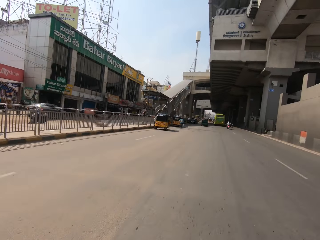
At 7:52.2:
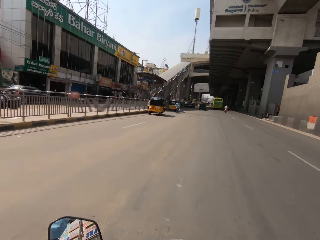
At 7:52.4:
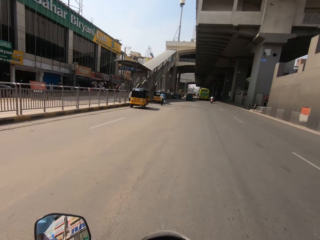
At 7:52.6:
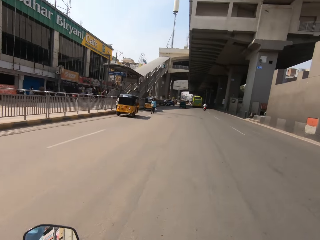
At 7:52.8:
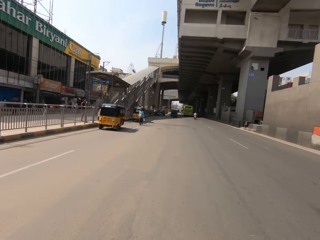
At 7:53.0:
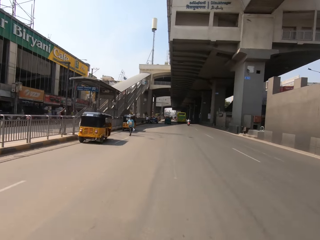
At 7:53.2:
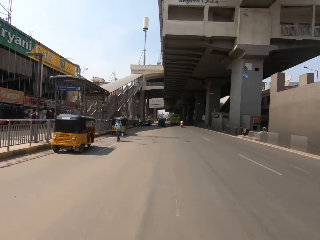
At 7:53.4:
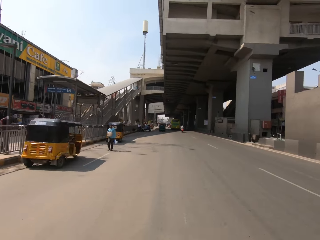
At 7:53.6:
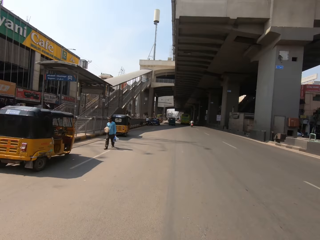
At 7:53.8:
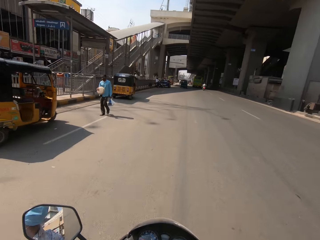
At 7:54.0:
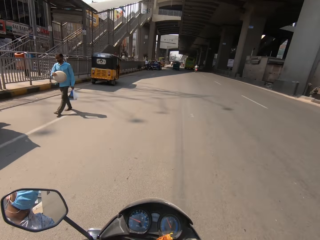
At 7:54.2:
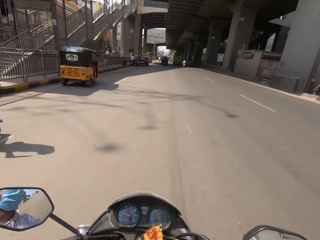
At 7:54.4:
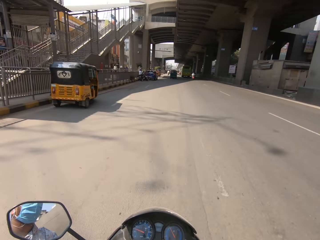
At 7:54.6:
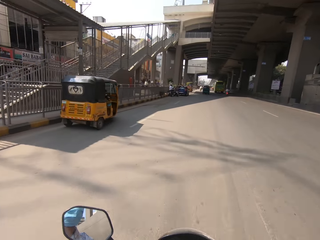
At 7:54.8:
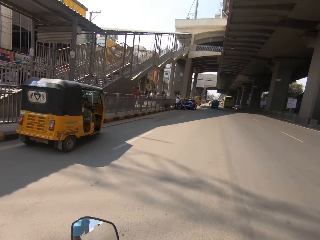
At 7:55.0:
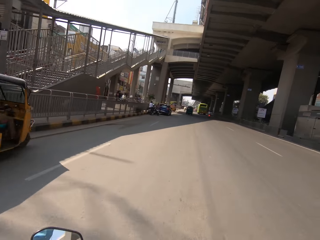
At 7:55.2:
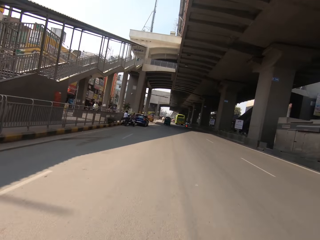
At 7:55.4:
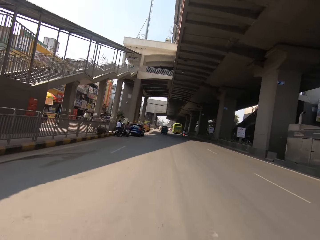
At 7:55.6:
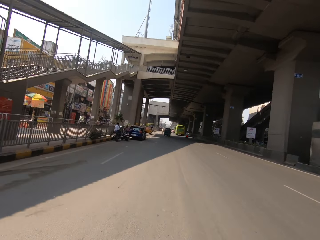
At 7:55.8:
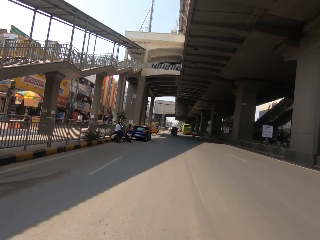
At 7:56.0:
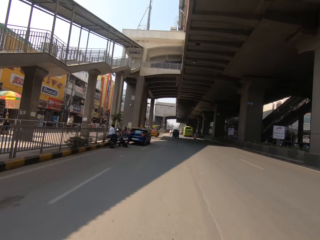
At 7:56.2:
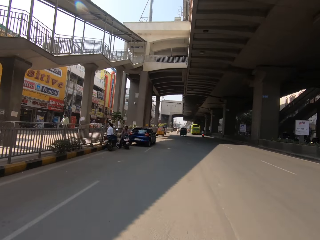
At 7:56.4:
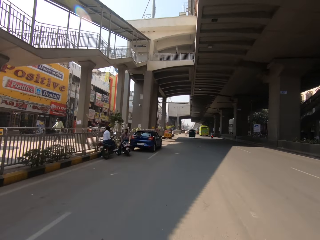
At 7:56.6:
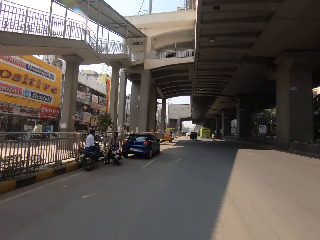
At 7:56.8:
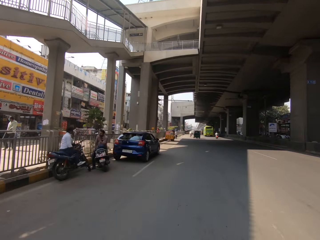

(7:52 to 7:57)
The camera wearer rides a motor bike on the road.

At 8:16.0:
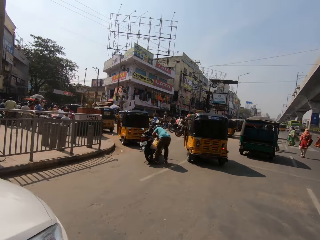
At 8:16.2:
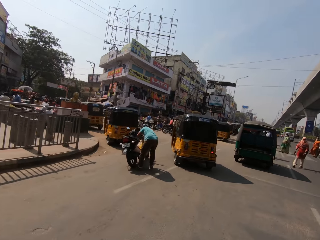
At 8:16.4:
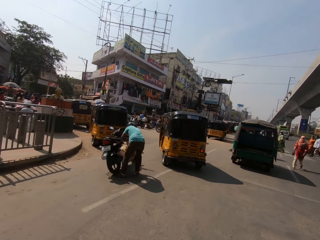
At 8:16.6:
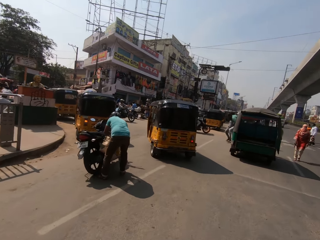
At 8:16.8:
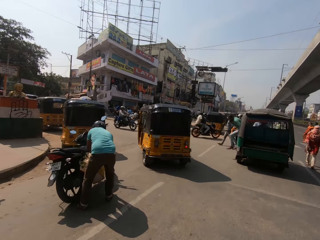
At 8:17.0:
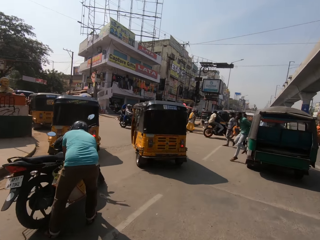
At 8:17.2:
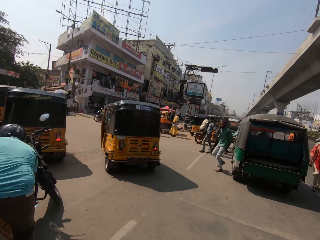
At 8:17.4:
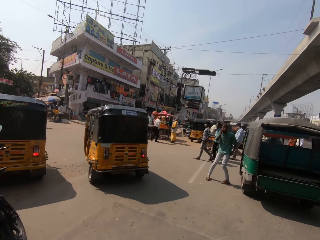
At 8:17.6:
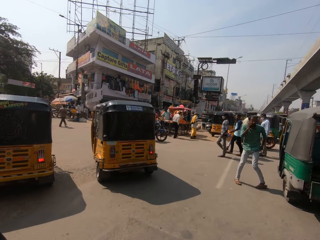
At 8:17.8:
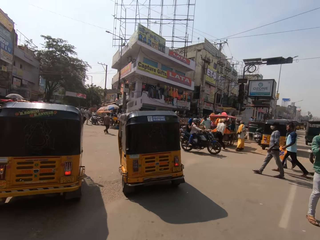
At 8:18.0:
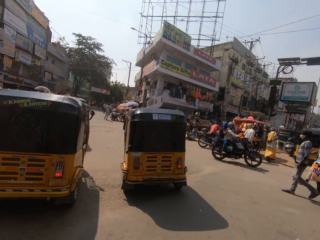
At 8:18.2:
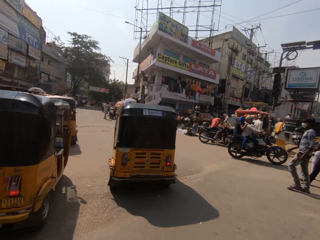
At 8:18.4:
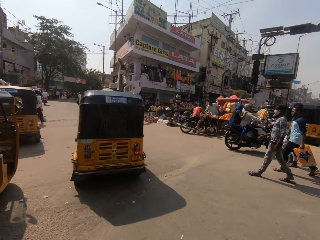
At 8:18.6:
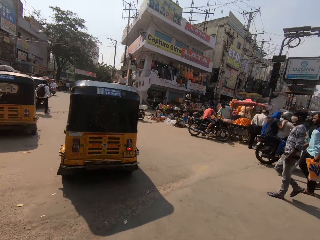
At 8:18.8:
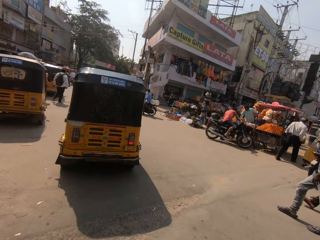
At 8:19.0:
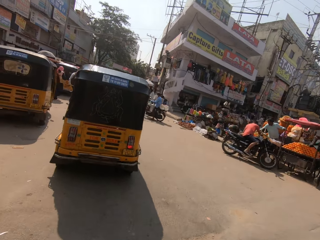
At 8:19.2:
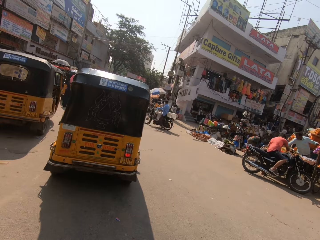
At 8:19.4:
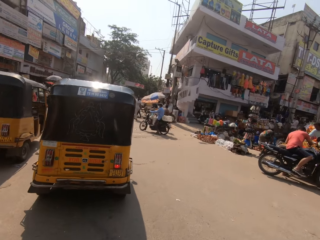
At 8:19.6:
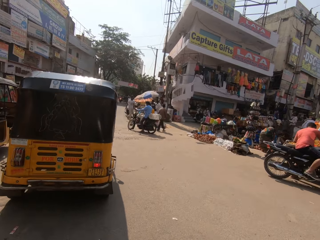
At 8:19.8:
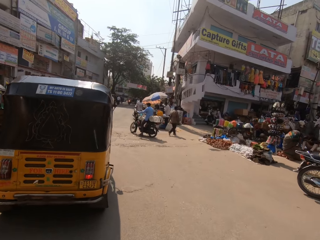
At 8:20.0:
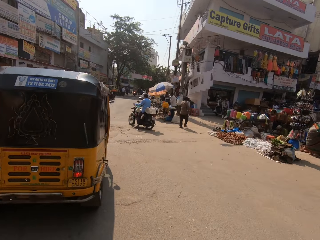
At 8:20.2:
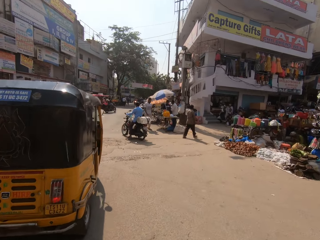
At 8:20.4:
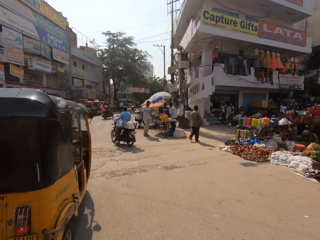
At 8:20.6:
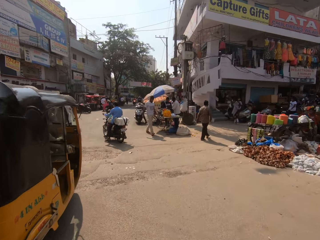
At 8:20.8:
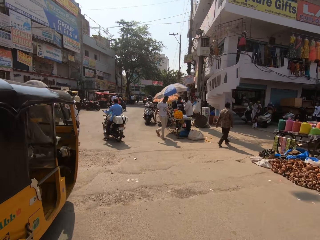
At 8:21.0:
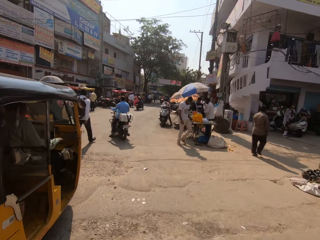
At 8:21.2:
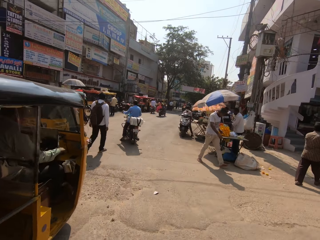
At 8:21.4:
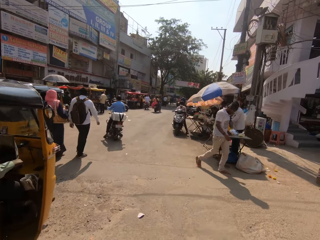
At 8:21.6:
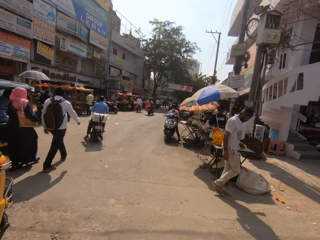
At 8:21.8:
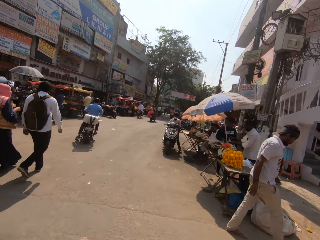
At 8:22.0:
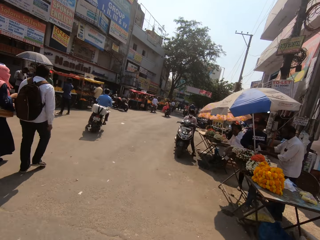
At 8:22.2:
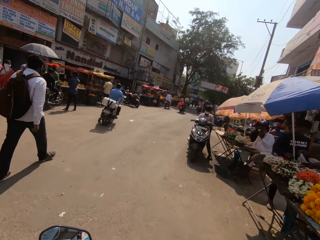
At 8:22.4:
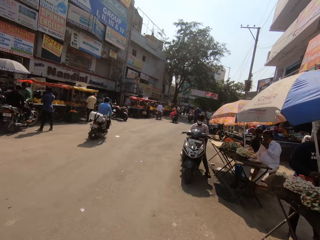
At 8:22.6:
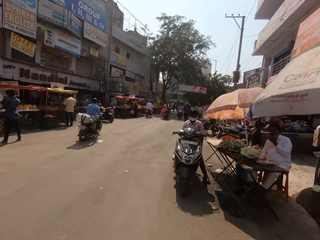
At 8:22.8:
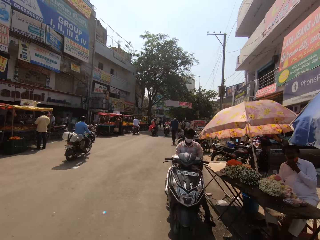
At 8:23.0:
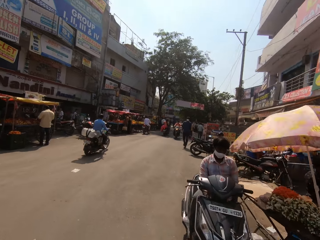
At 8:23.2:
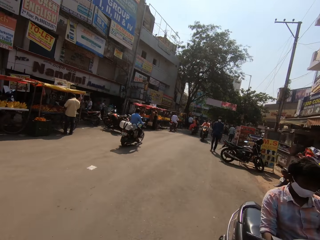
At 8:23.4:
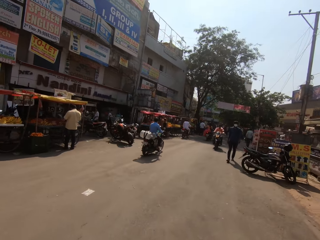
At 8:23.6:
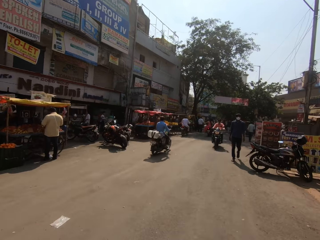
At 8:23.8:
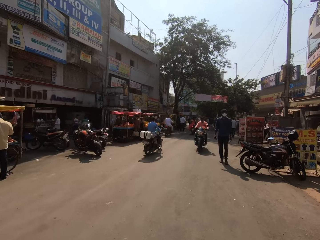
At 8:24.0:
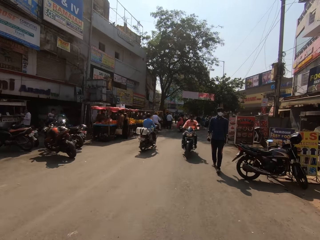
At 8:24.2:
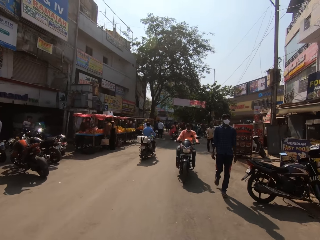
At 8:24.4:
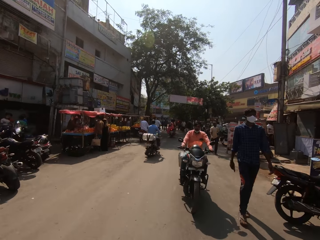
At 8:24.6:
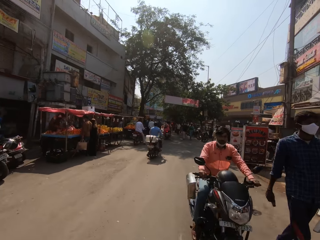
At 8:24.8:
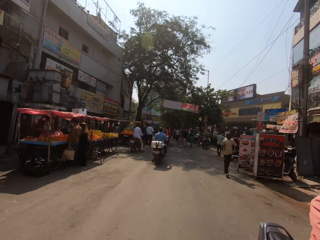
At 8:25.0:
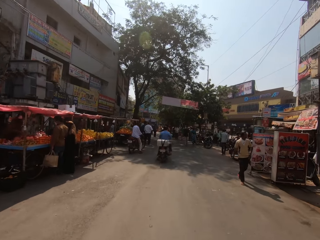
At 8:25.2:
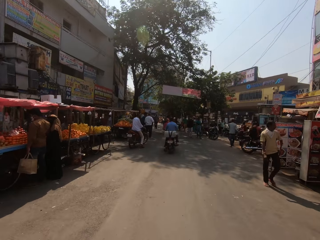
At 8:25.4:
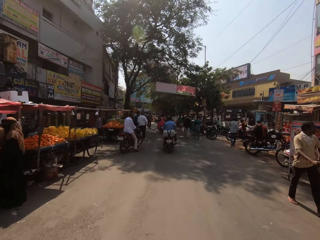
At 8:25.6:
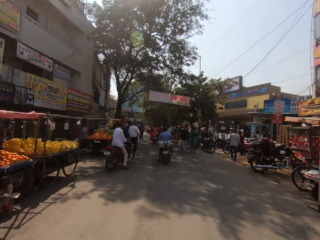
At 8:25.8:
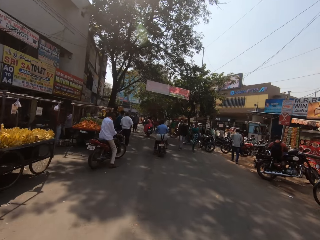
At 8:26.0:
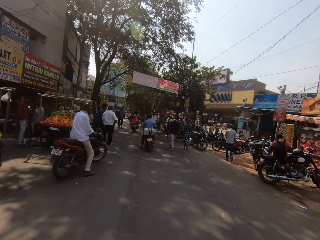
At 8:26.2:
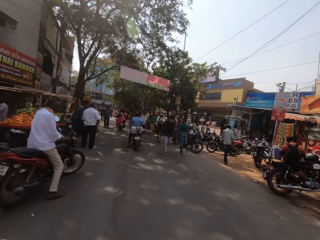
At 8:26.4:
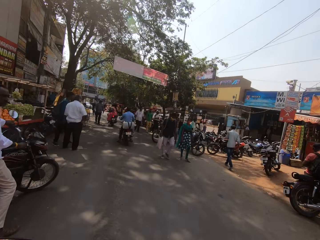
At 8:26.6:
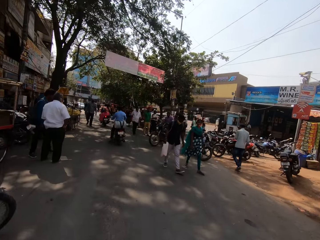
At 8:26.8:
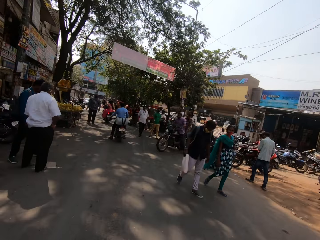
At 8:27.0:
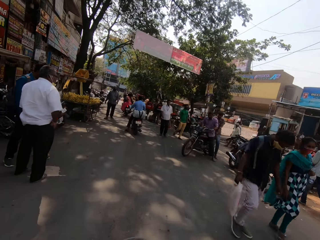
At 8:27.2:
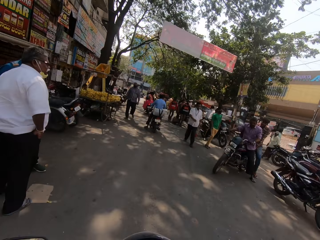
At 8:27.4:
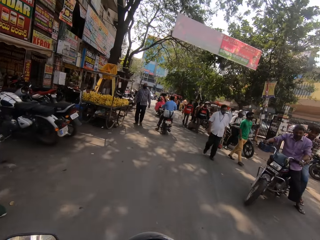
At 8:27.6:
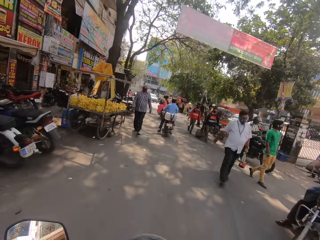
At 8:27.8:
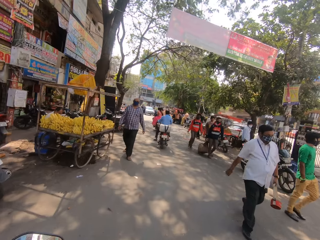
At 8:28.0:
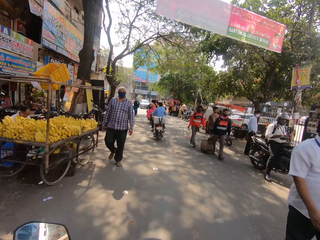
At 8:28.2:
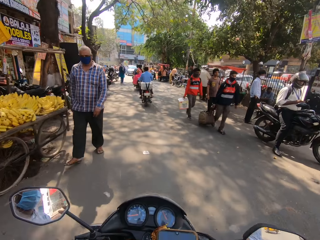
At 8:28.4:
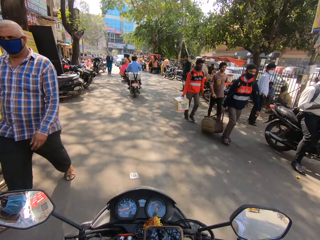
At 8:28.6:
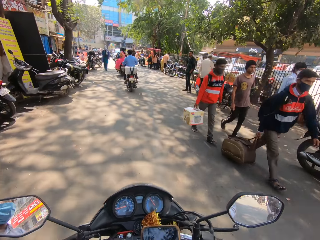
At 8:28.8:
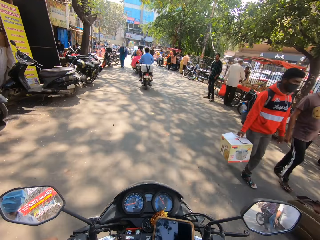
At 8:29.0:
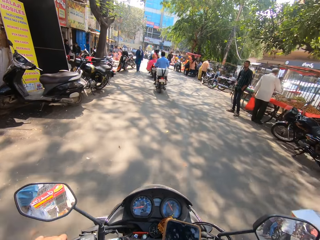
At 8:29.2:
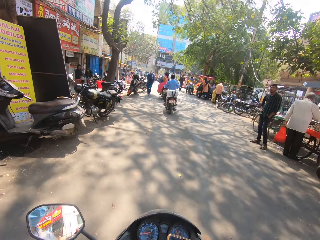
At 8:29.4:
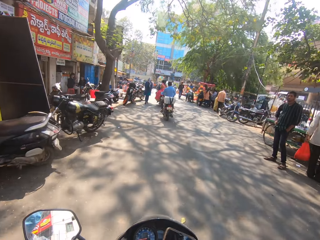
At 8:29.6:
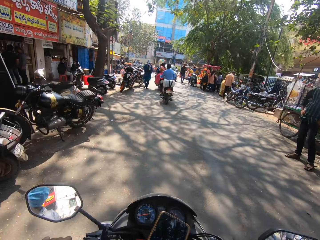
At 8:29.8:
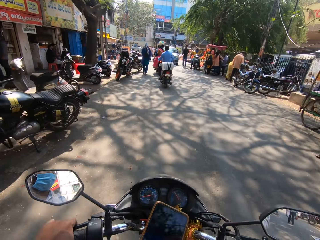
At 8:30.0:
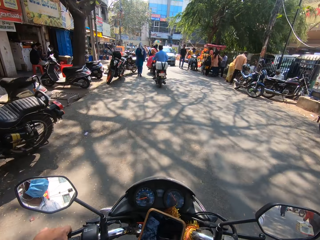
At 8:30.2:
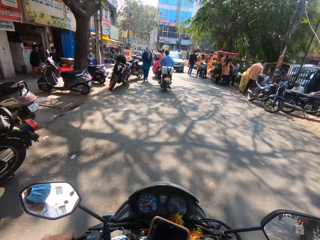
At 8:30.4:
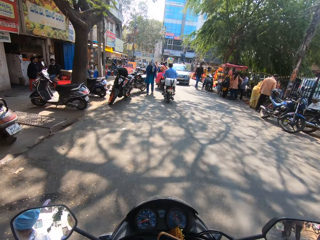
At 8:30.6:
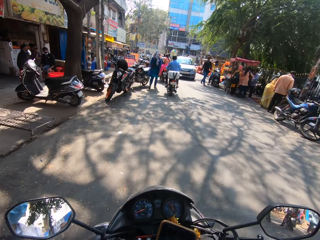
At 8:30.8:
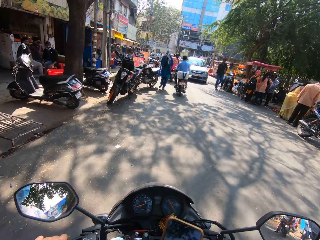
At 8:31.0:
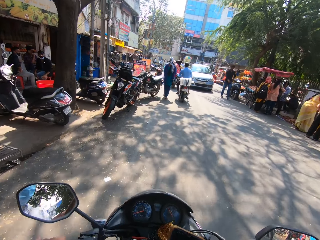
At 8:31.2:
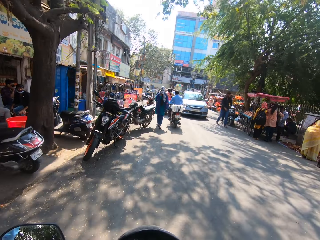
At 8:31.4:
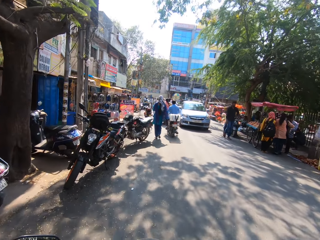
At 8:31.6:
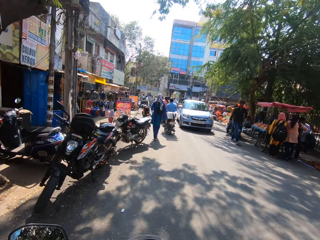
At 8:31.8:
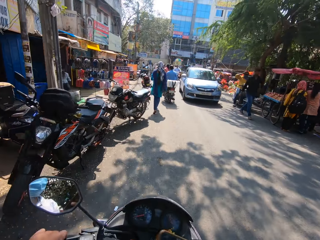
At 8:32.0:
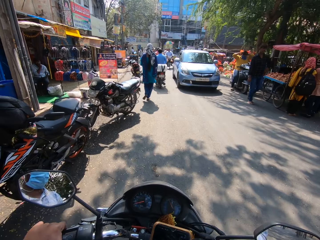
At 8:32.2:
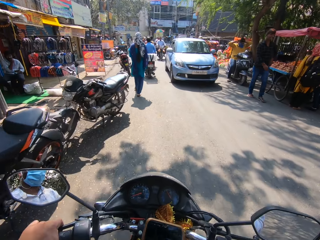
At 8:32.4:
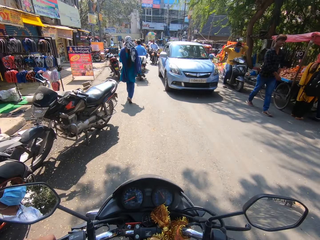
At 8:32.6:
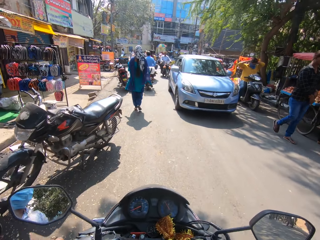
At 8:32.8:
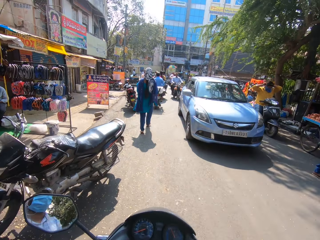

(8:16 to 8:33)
The camera wearer takes a turn. They drive the motor bike. They use the phone. They hold the phone.
